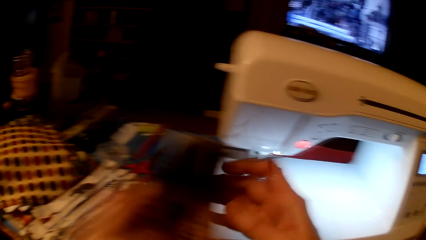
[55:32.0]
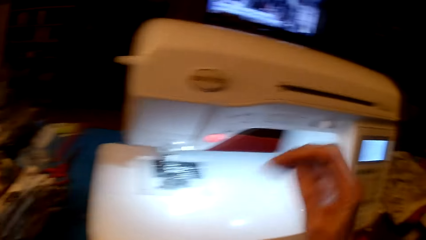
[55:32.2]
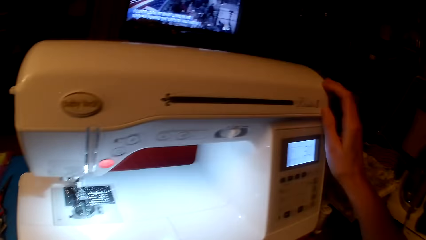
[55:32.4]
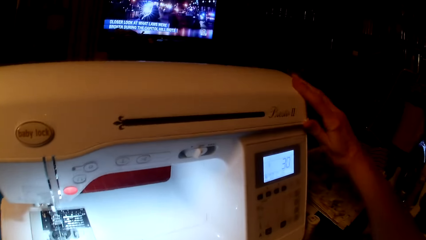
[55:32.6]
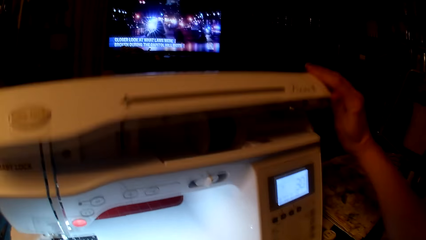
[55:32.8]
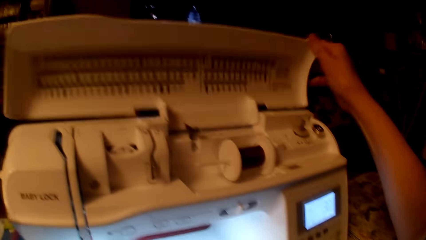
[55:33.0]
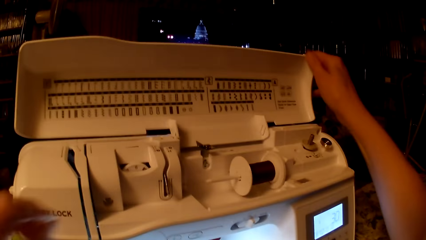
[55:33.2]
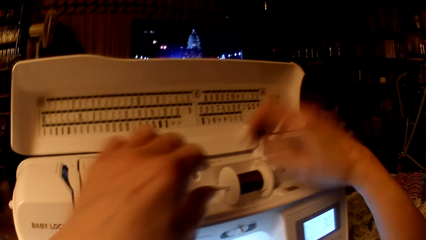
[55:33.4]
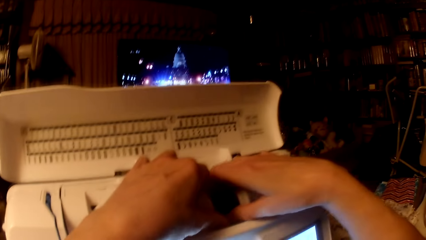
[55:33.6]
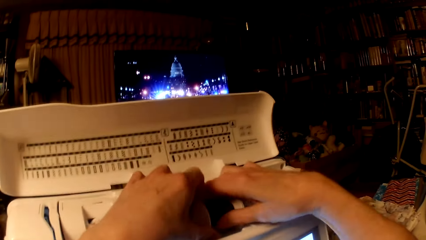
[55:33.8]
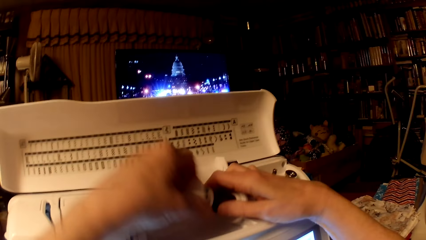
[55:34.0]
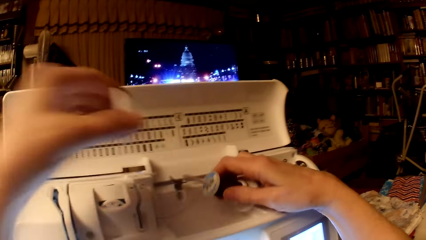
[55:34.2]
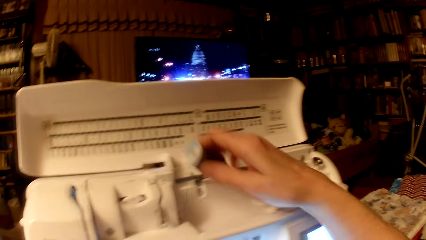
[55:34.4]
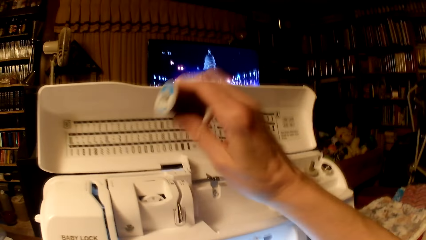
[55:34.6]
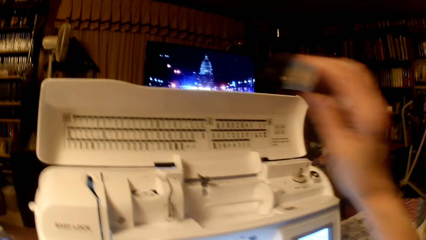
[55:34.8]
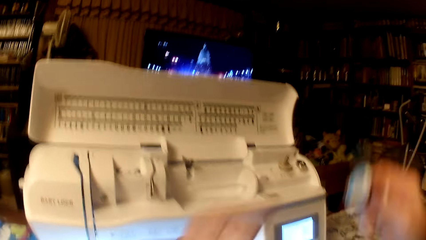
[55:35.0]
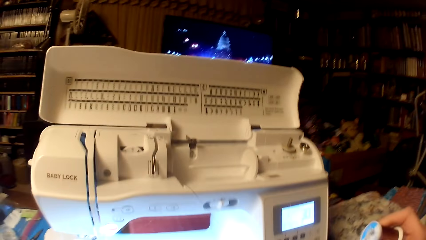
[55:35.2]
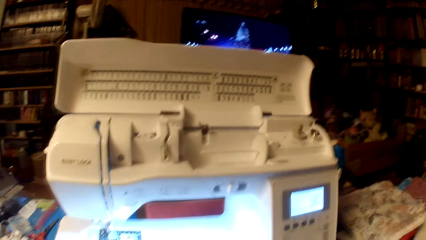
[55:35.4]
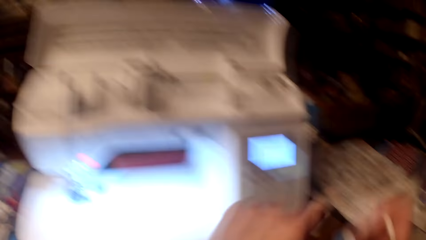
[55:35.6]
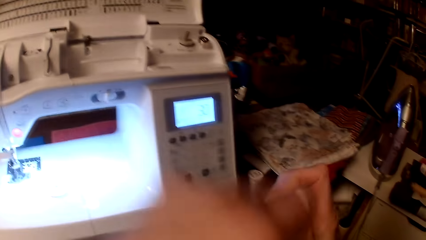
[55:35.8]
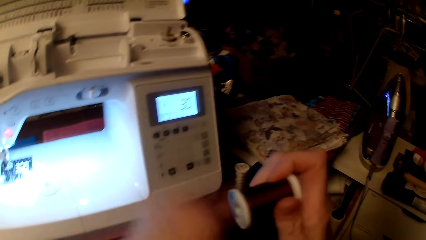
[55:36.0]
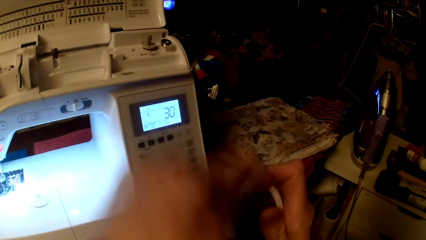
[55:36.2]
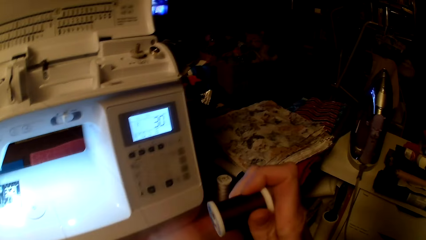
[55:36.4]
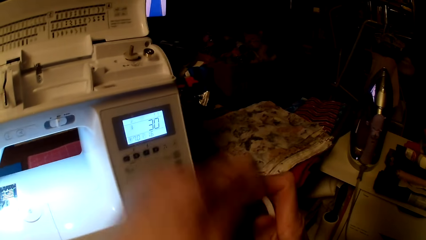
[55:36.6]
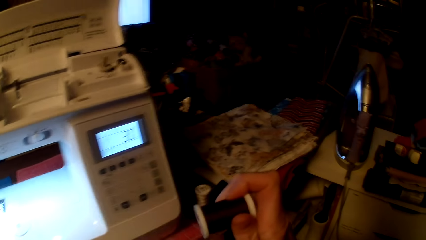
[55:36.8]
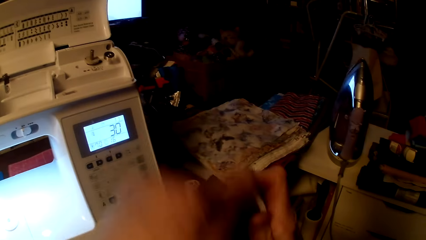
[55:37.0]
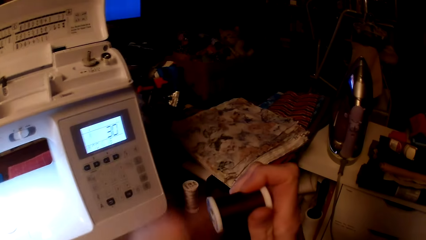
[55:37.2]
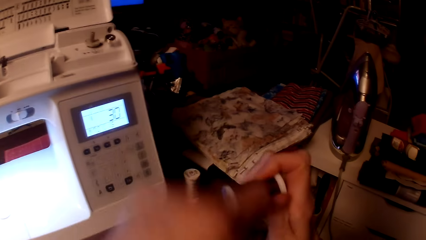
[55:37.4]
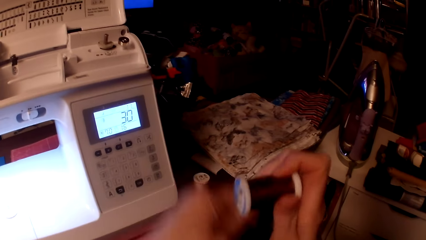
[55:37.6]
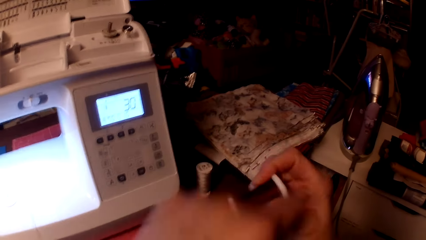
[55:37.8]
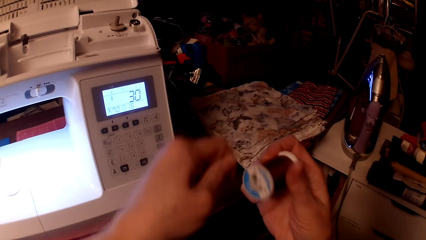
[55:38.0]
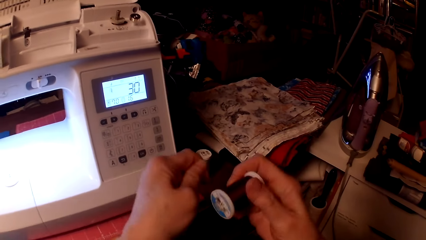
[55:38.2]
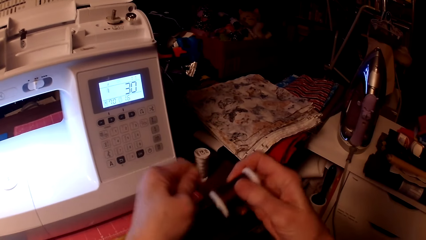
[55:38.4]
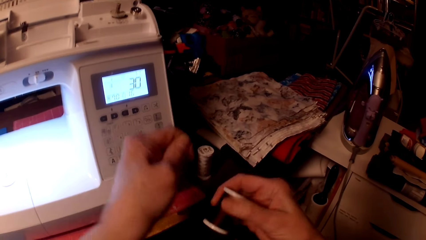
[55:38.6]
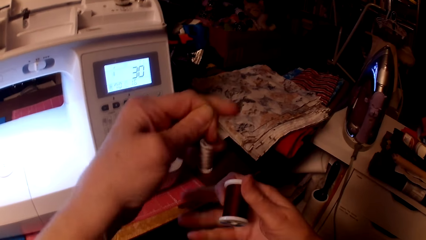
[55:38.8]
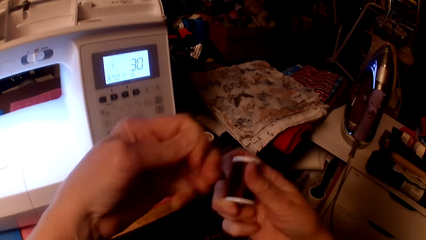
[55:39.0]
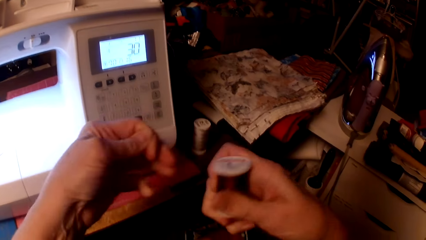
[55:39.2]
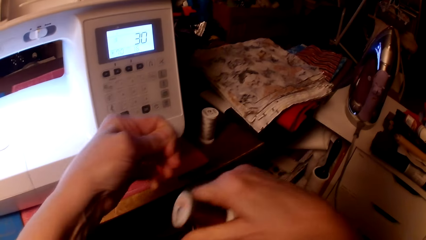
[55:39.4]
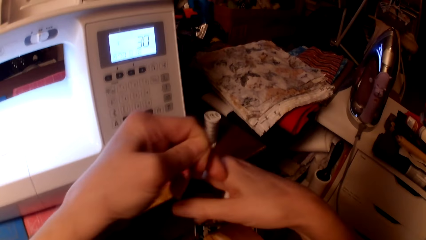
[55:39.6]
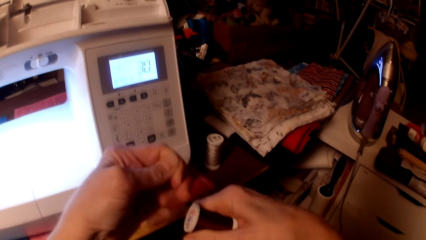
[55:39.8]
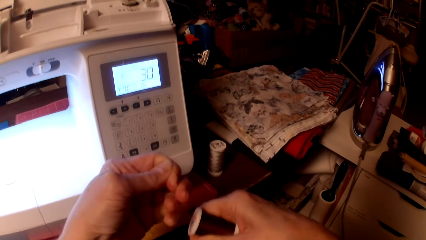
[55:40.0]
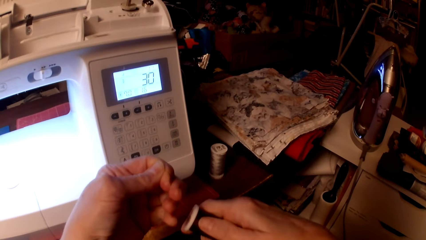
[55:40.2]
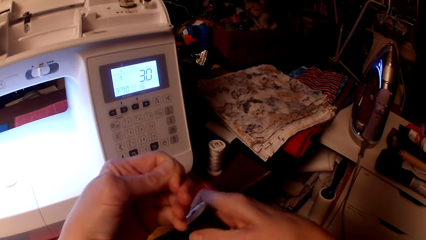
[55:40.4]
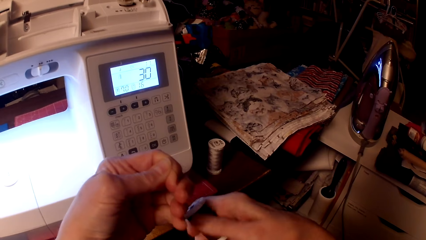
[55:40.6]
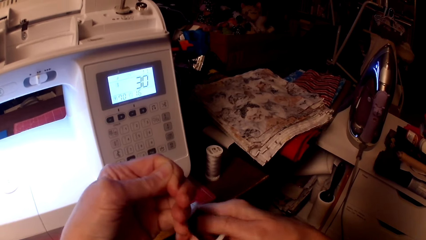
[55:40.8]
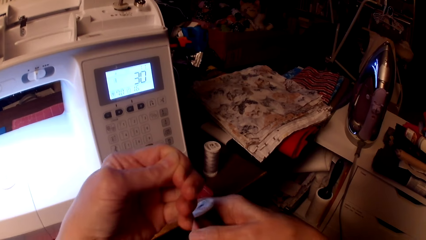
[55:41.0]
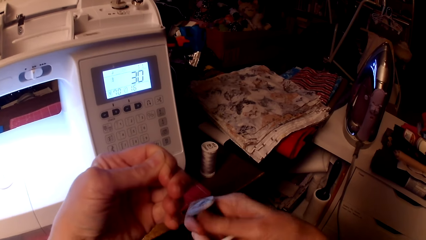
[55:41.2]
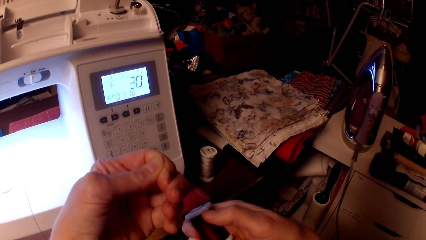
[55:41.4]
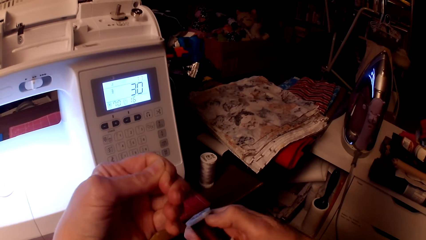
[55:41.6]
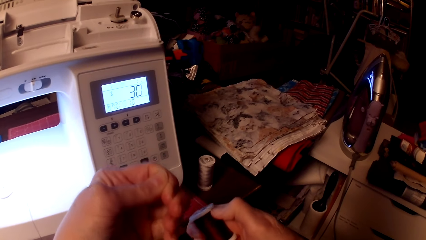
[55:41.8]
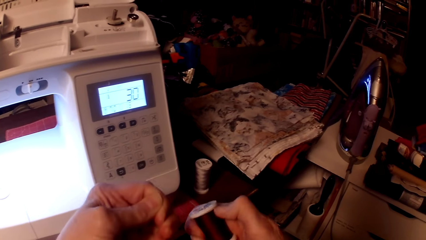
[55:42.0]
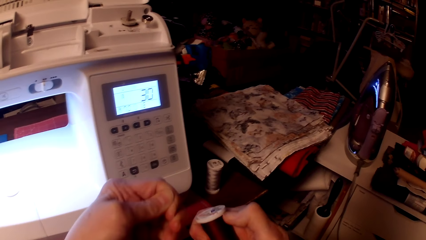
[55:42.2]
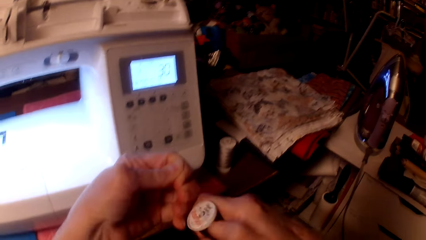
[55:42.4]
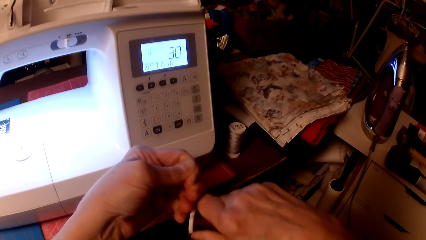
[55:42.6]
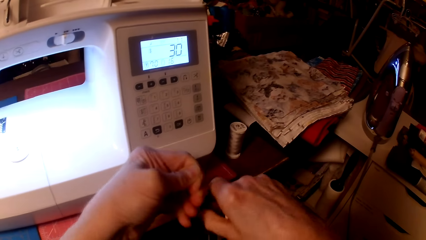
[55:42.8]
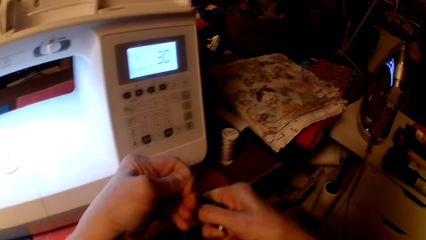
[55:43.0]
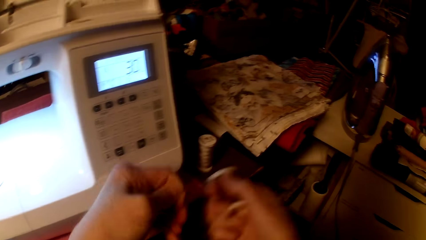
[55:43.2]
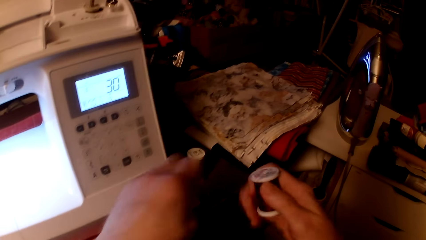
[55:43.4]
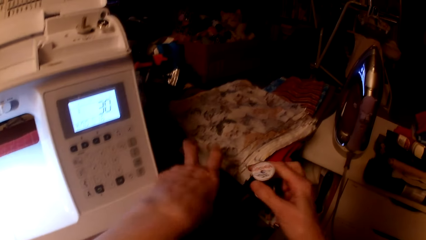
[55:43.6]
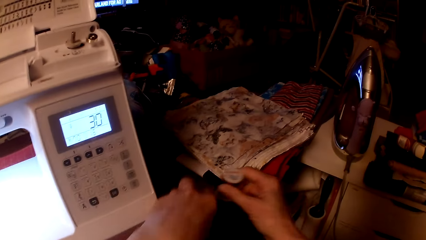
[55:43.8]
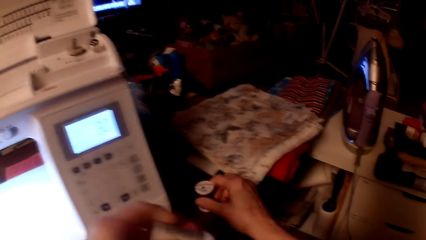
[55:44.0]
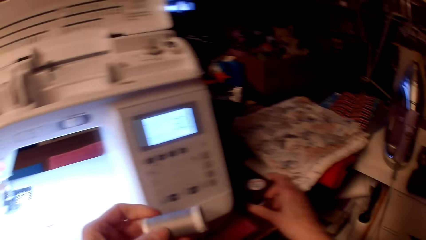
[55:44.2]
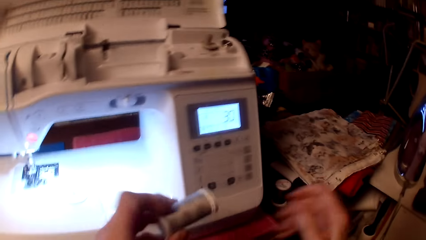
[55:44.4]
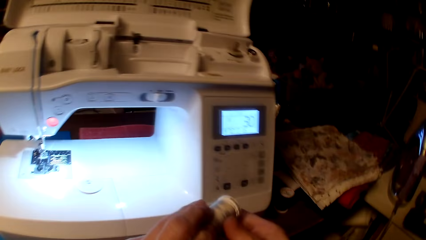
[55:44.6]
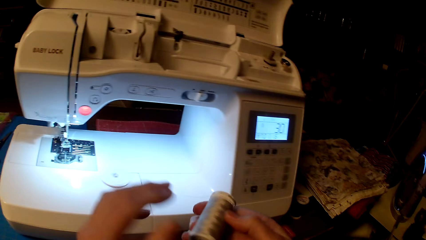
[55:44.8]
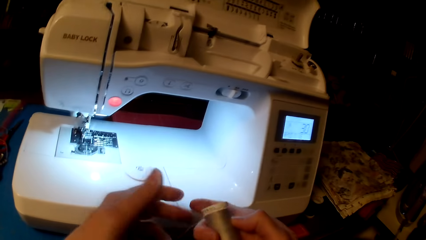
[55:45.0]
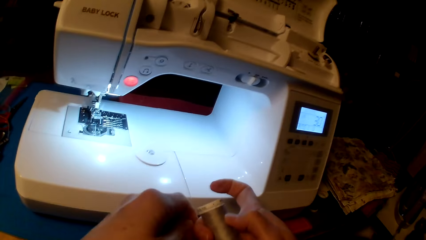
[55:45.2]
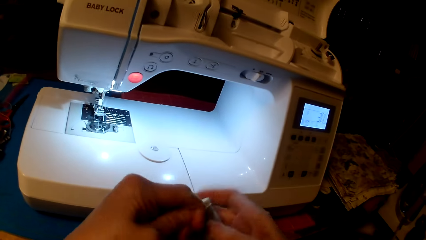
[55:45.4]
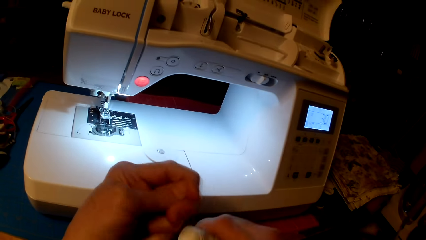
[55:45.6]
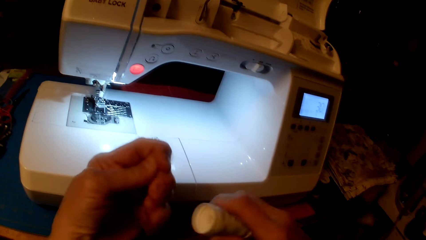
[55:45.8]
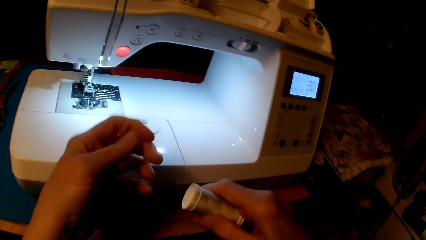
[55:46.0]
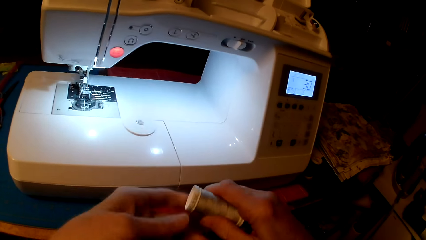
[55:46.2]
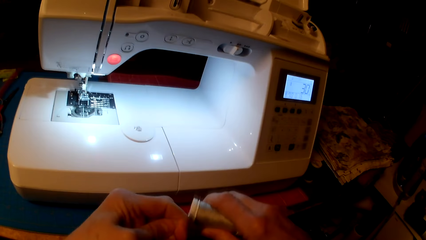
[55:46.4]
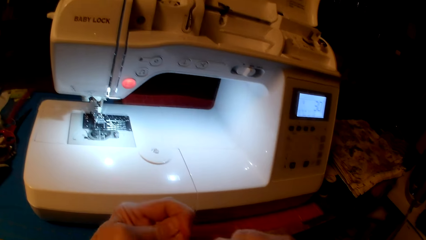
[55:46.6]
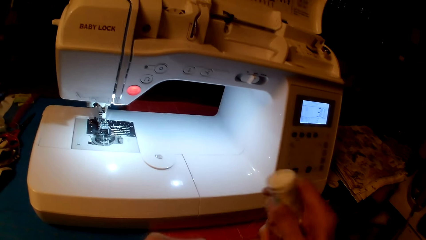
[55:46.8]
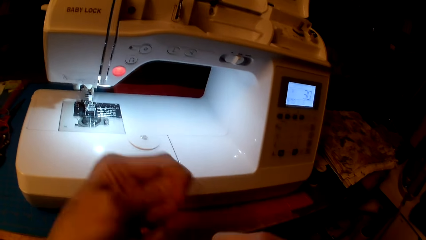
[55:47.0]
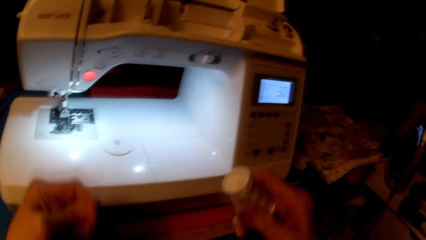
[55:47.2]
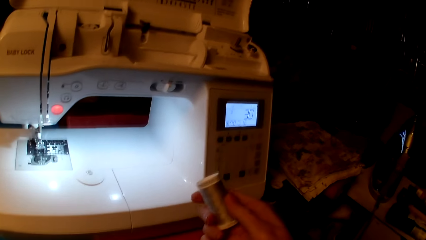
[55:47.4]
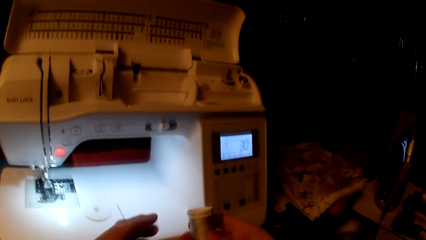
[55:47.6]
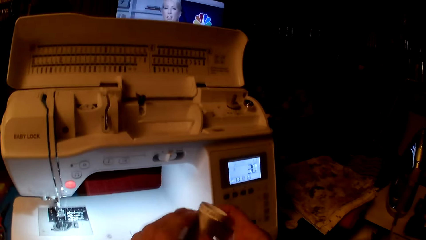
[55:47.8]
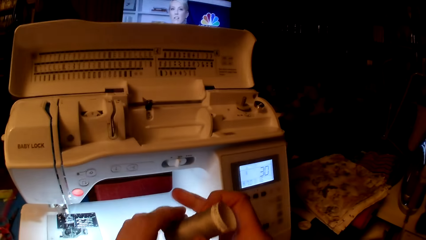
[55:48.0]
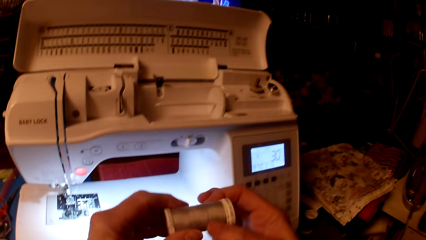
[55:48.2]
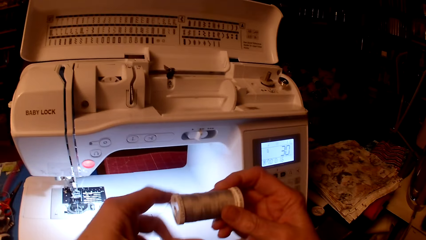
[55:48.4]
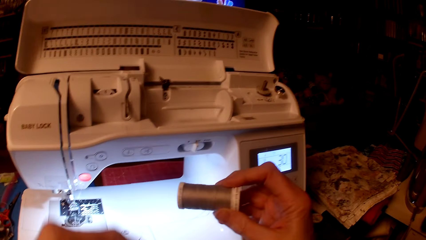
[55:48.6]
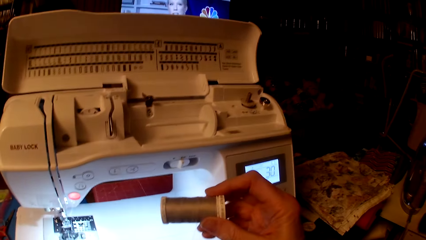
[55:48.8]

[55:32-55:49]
The camera wearer opens the sewing machine top. They remove the thread or yarn. They wind the thread. They cut the yarn with their hand. They pick the thread from the table and put the thread on the table. They unwind the thread. They roll the yarn.
